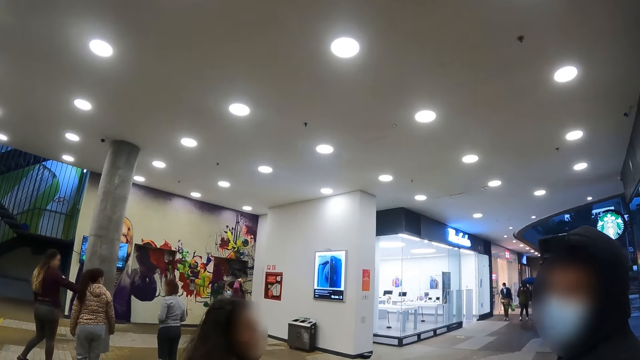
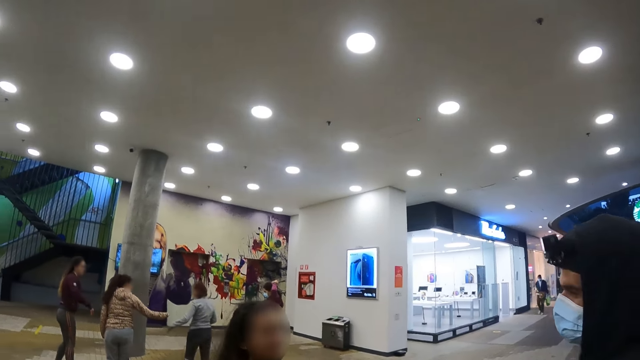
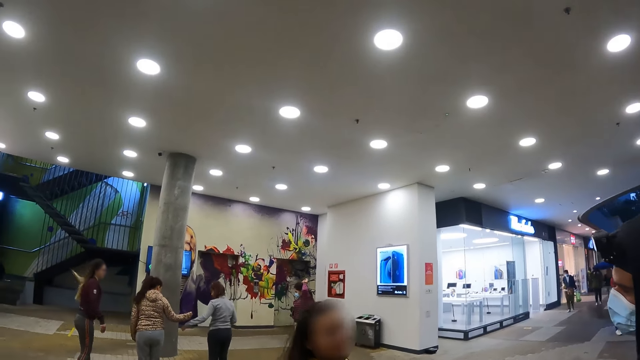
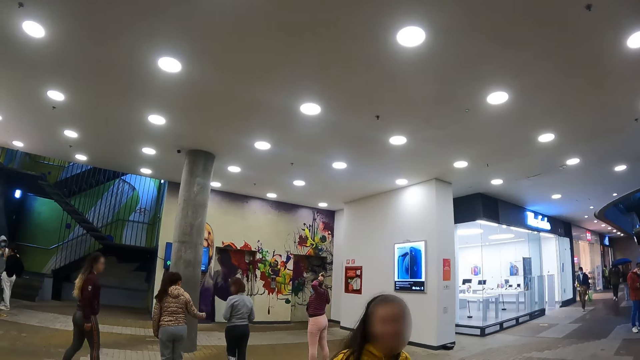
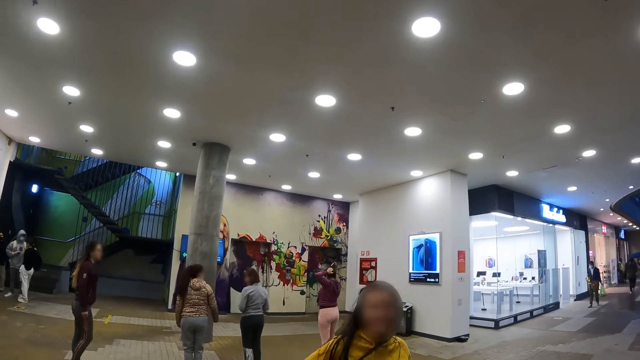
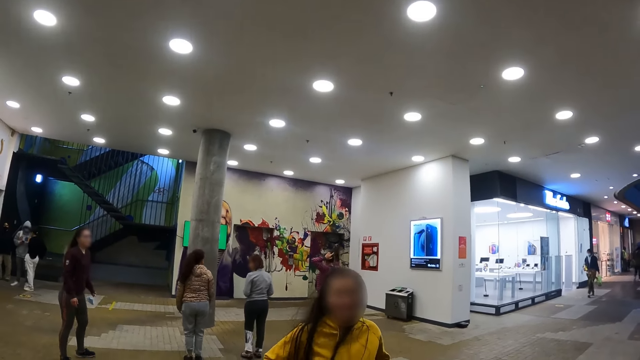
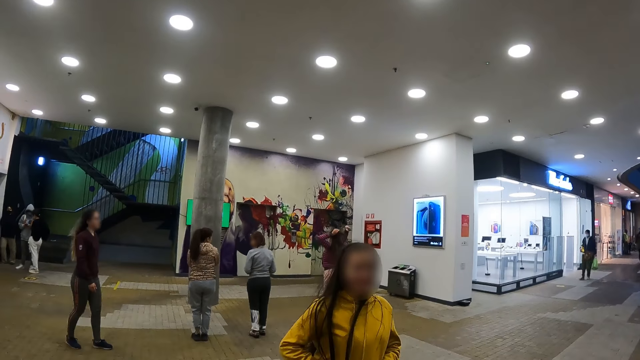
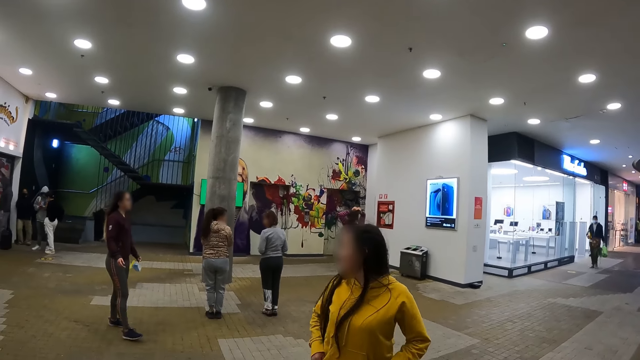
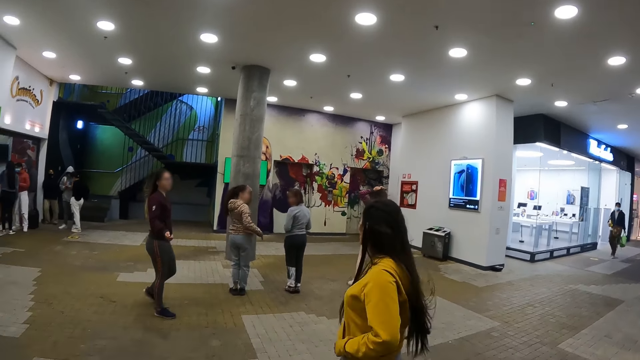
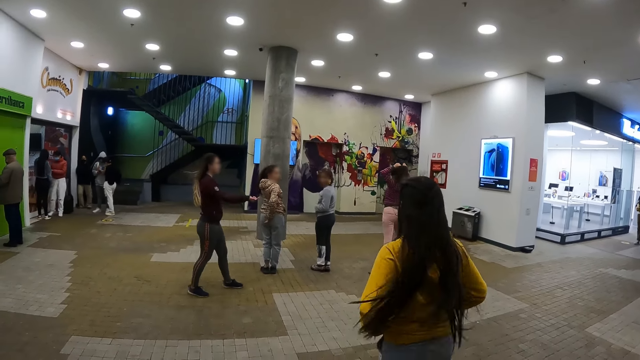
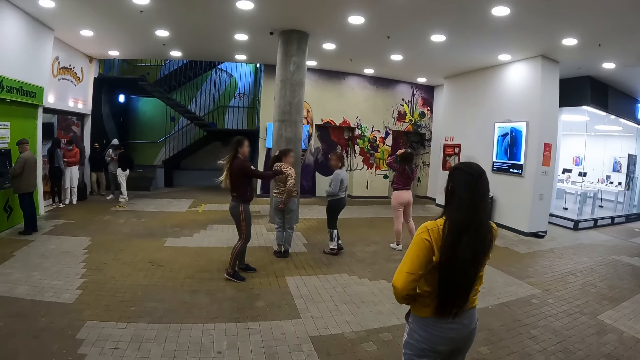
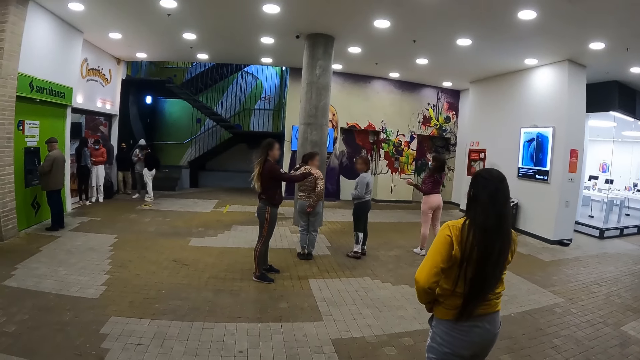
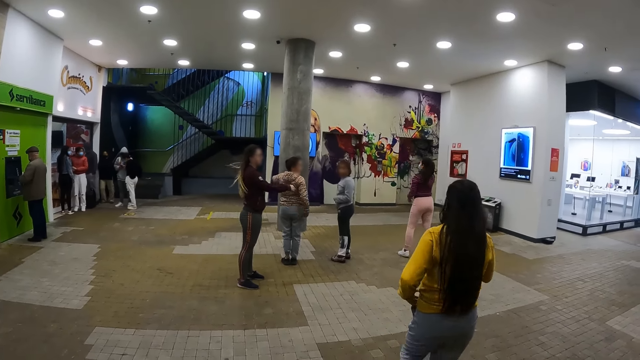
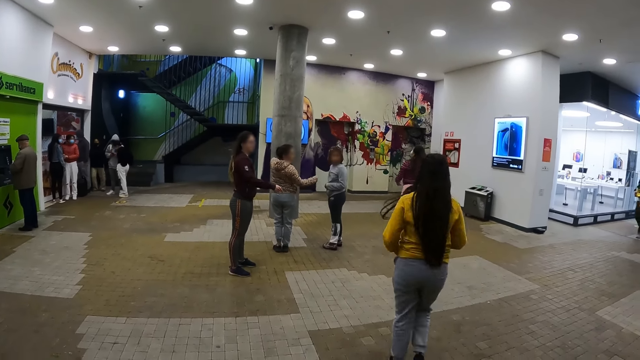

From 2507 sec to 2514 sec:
The camera wearer interacts with a person.

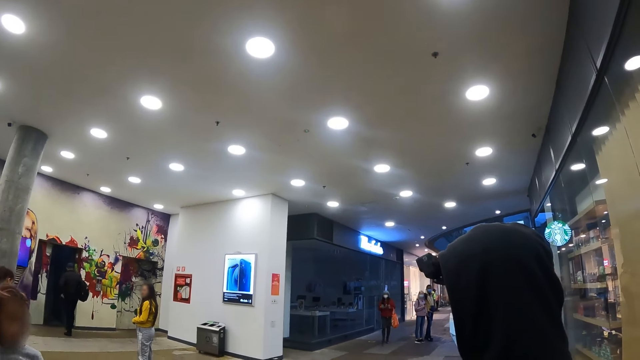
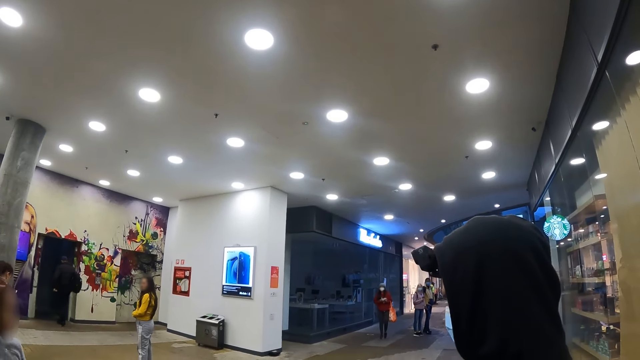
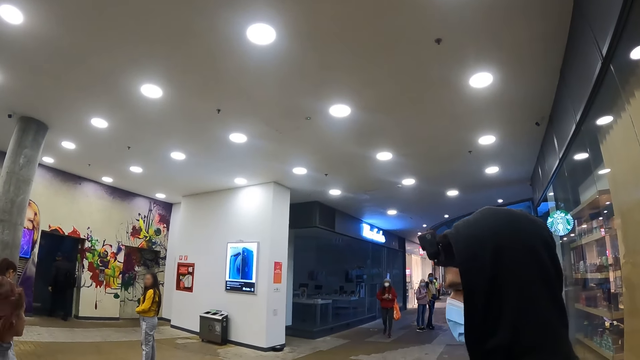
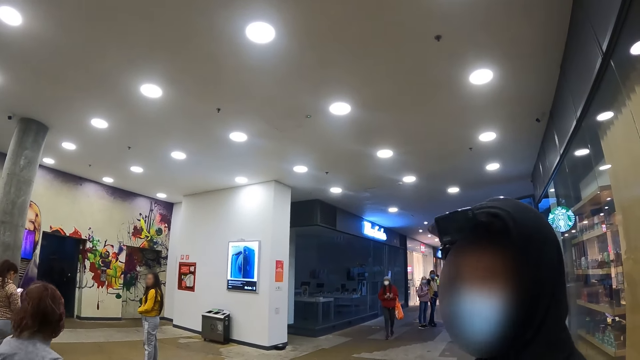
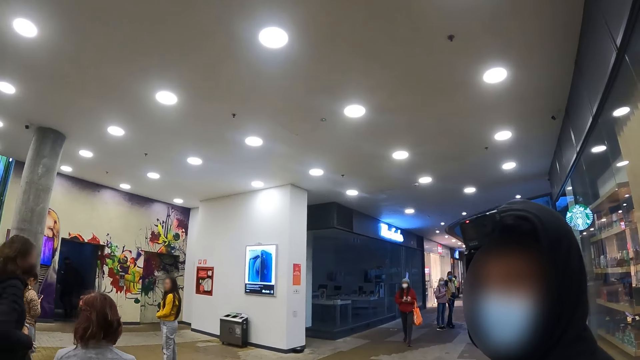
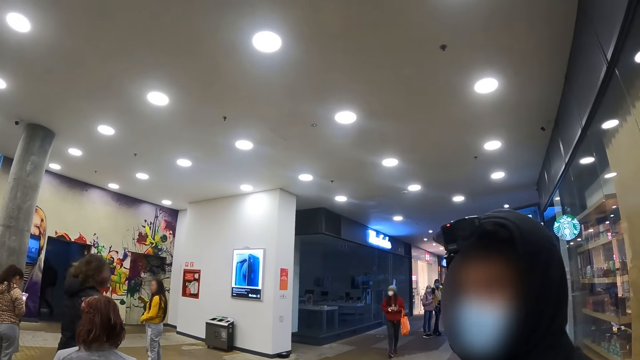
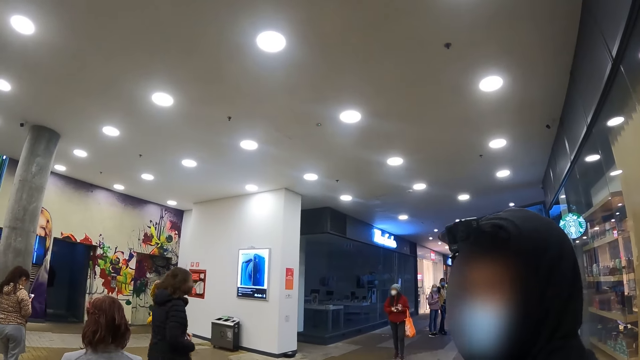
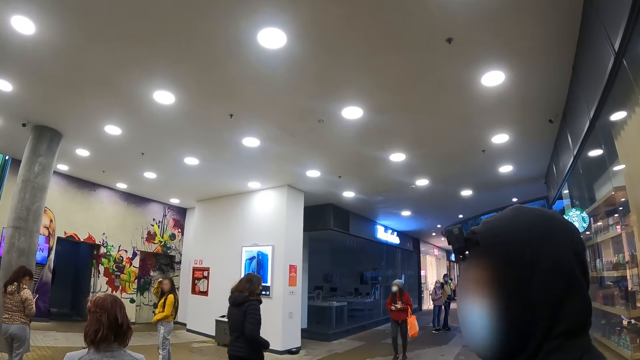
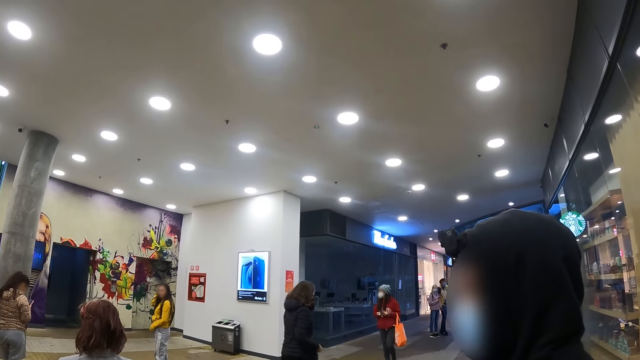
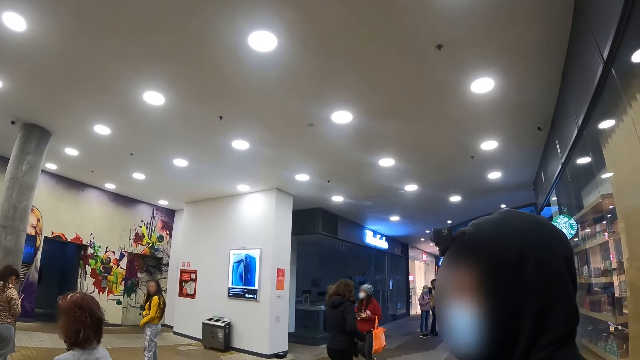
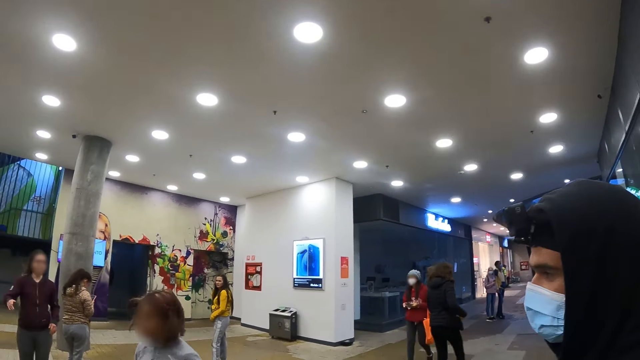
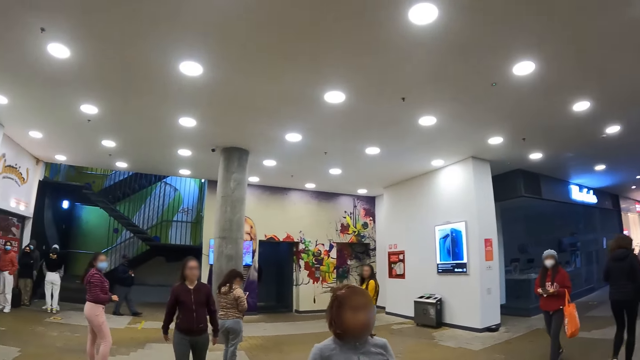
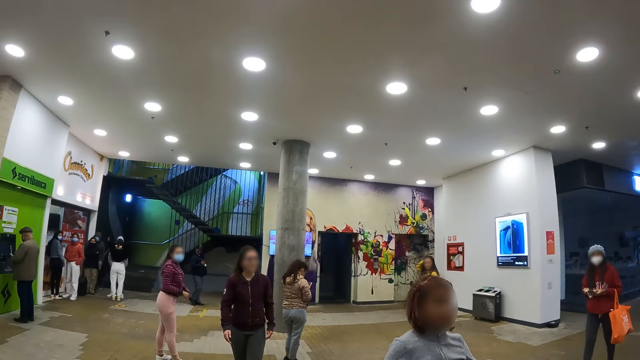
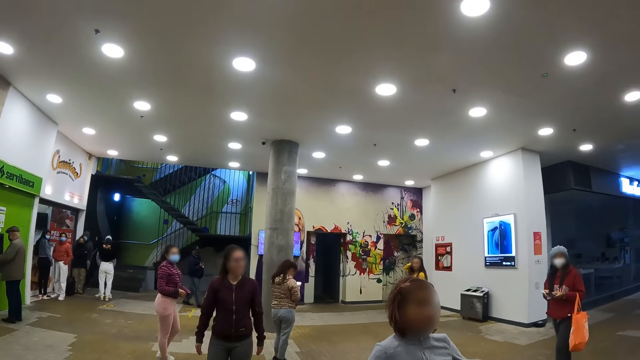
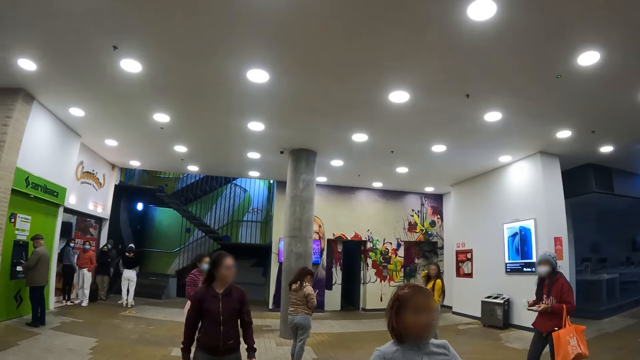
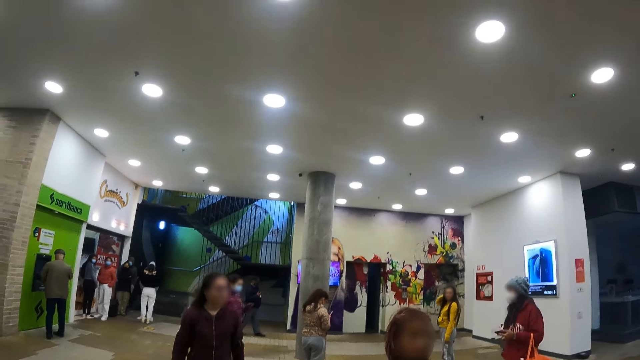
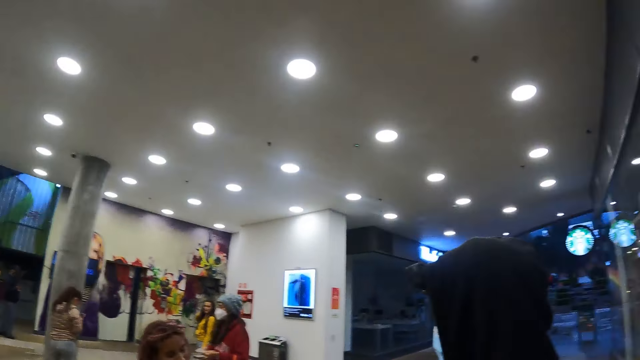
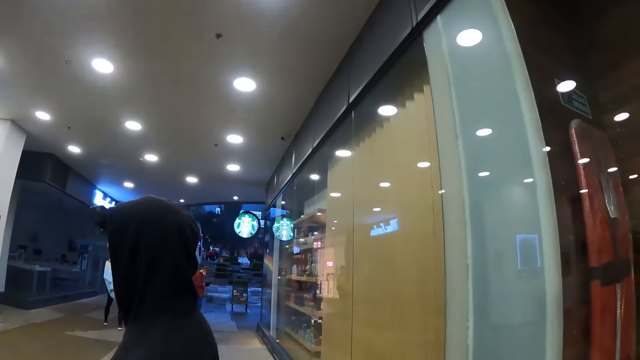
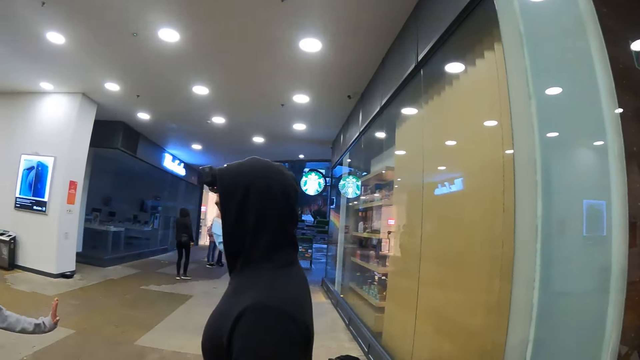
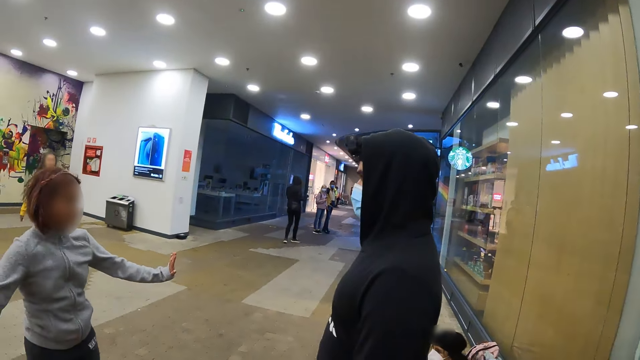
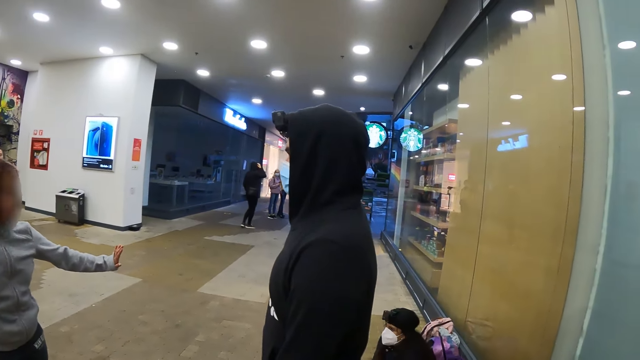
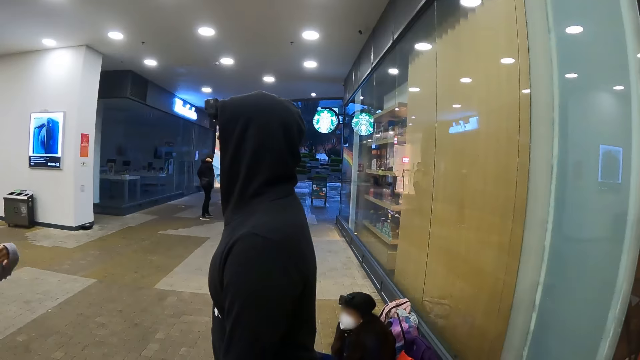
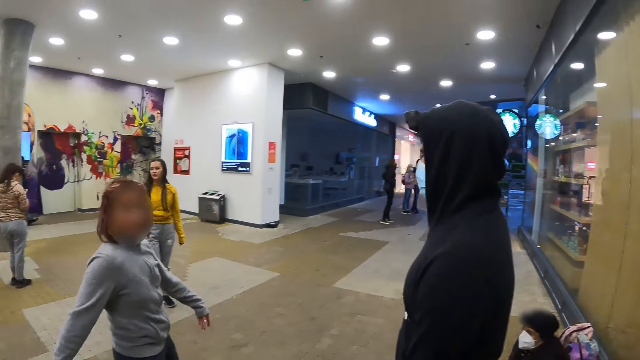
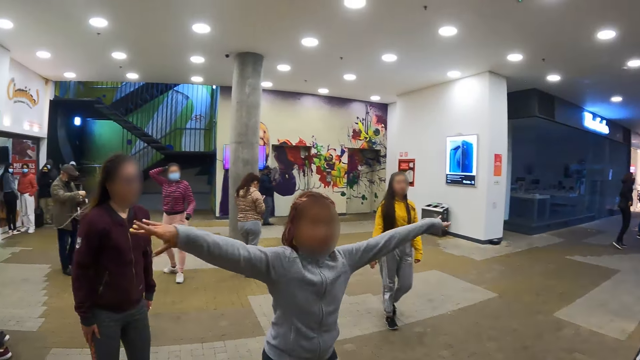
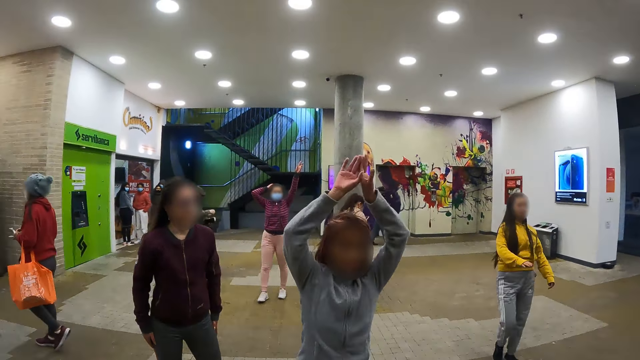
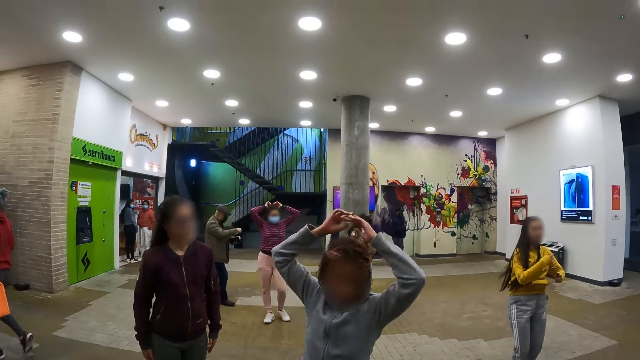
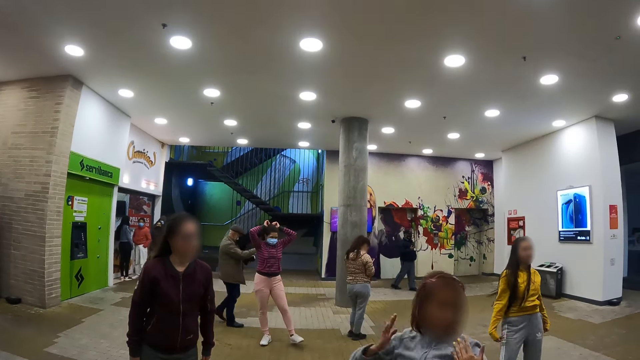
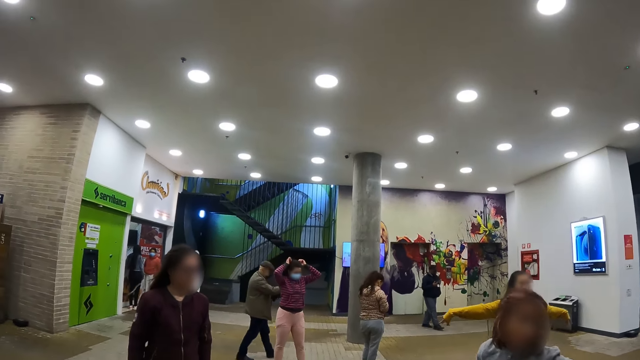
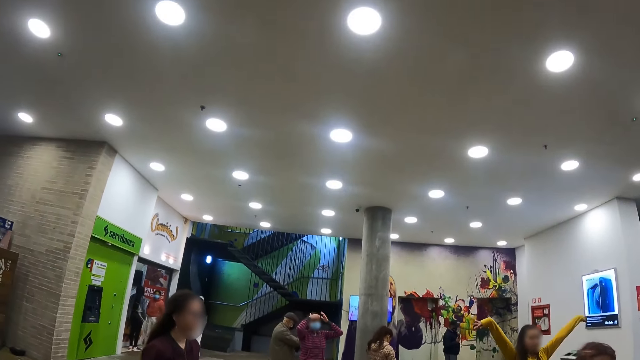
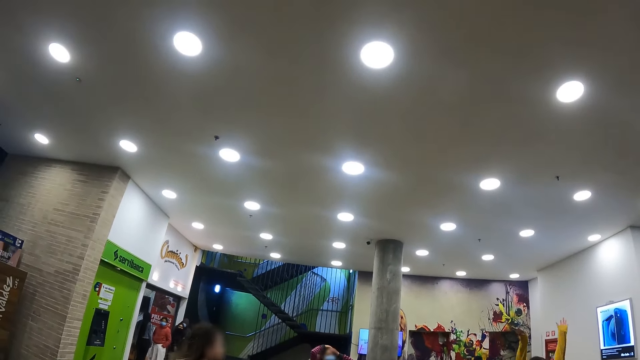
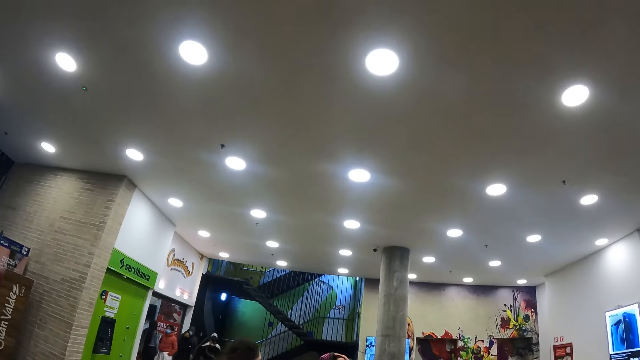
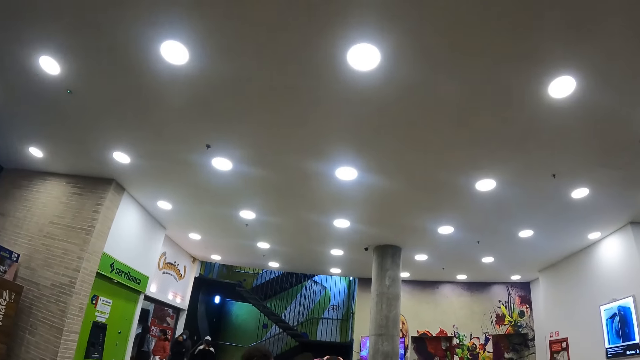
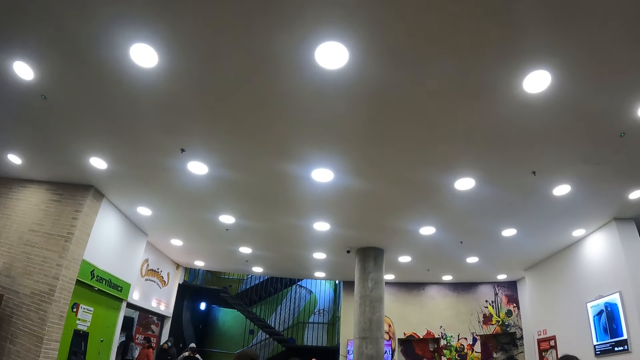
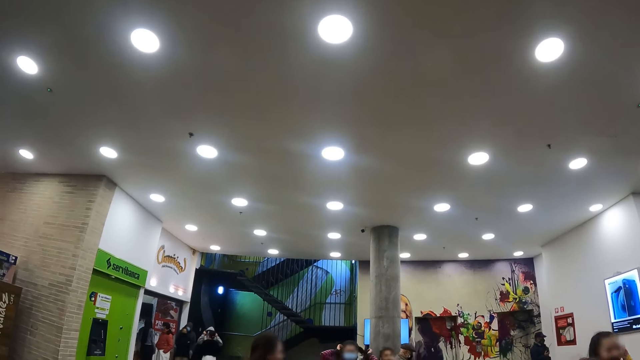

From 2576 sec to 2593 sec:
The camera wearer interacts with a person.
